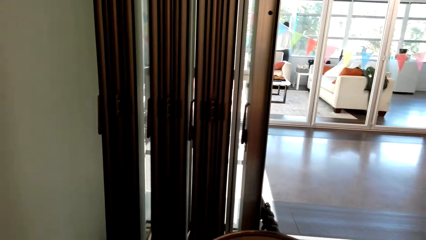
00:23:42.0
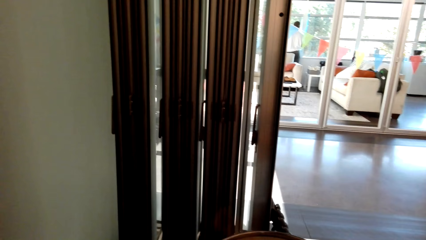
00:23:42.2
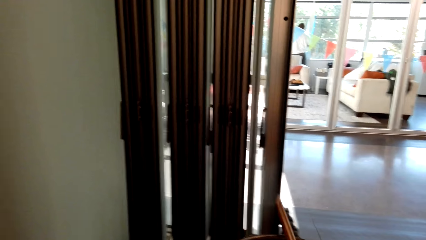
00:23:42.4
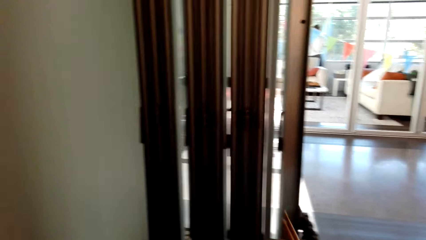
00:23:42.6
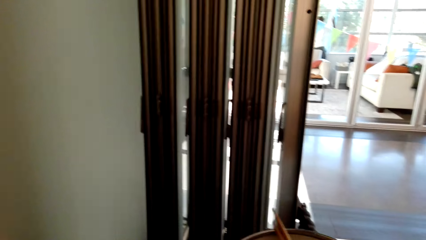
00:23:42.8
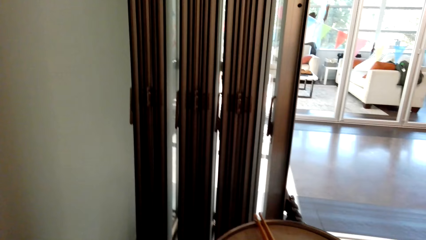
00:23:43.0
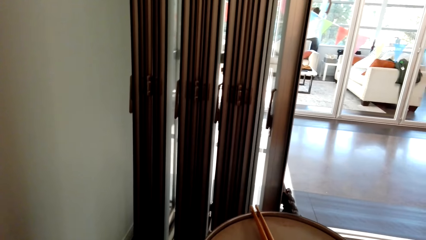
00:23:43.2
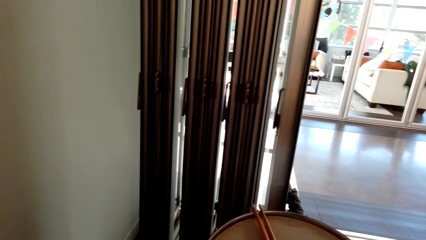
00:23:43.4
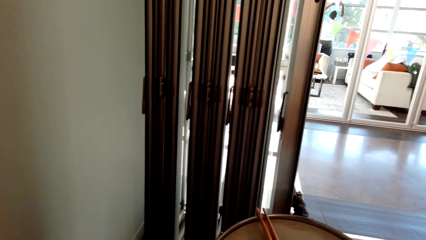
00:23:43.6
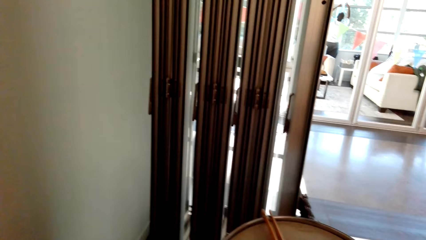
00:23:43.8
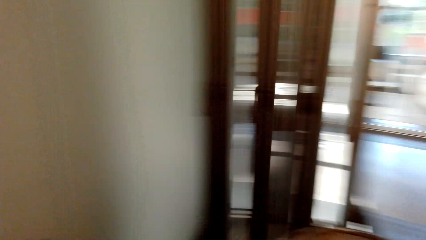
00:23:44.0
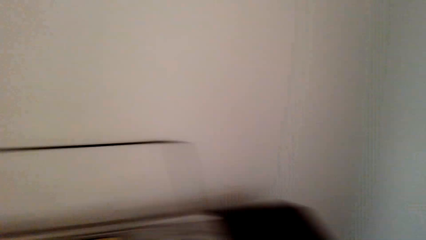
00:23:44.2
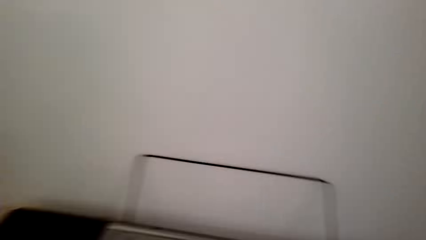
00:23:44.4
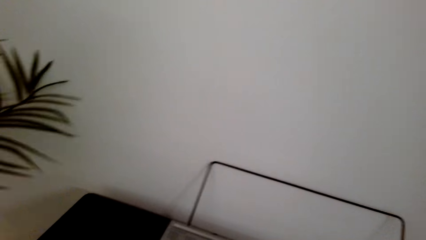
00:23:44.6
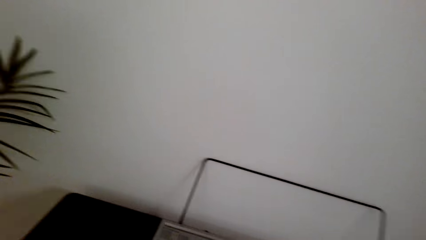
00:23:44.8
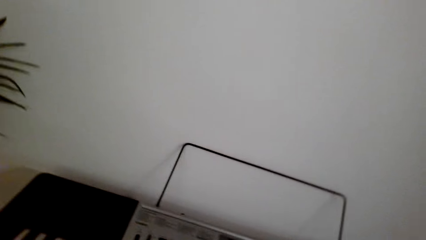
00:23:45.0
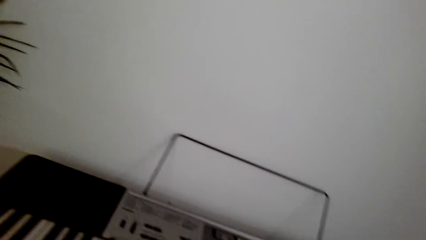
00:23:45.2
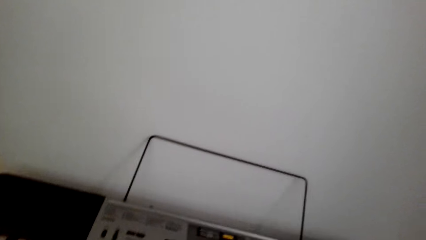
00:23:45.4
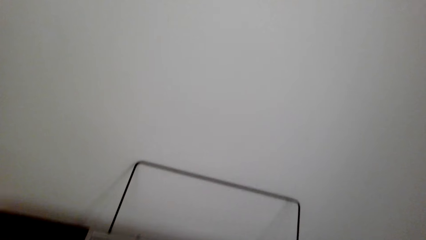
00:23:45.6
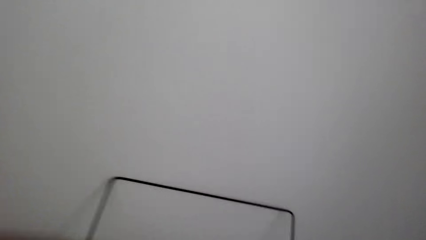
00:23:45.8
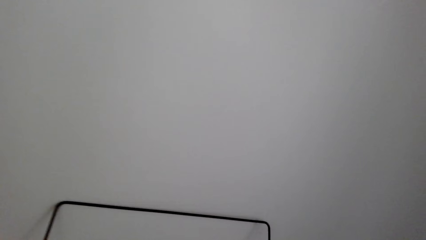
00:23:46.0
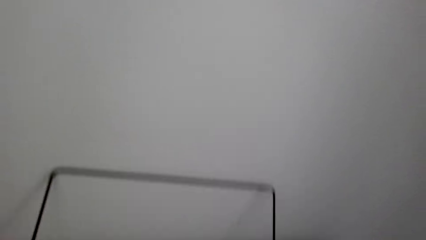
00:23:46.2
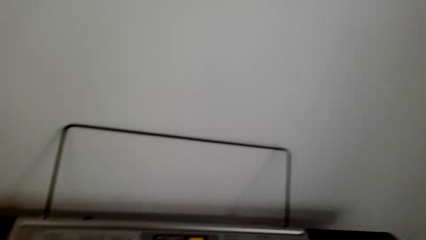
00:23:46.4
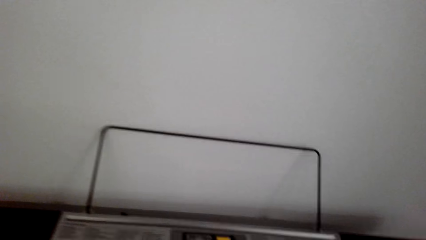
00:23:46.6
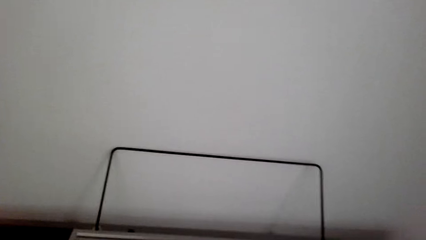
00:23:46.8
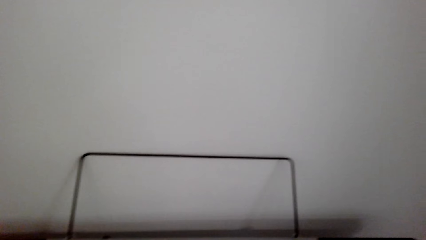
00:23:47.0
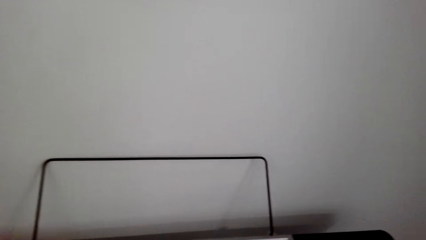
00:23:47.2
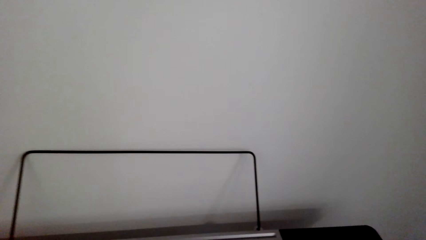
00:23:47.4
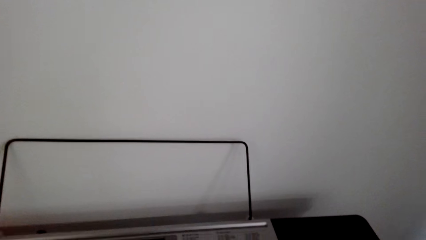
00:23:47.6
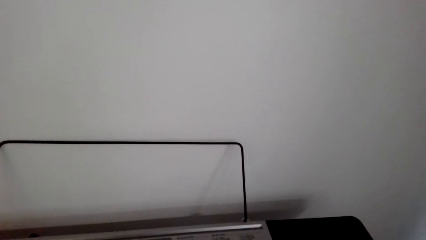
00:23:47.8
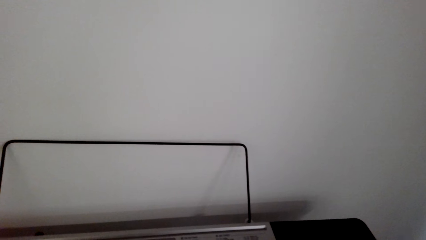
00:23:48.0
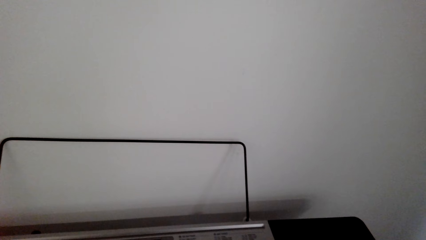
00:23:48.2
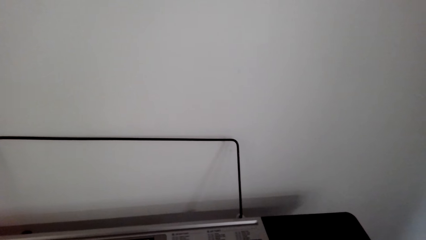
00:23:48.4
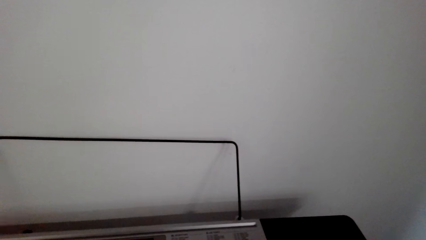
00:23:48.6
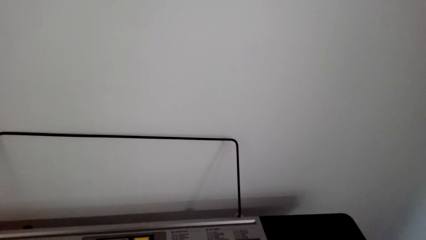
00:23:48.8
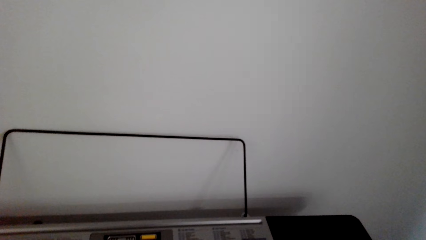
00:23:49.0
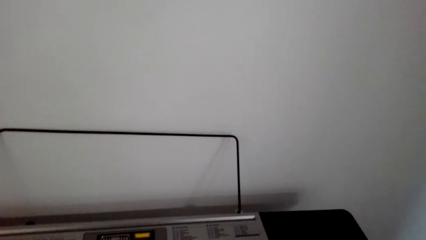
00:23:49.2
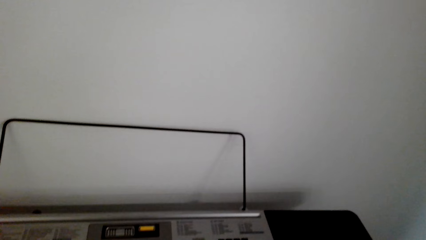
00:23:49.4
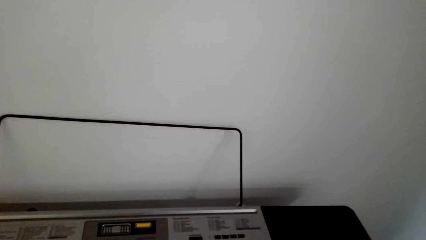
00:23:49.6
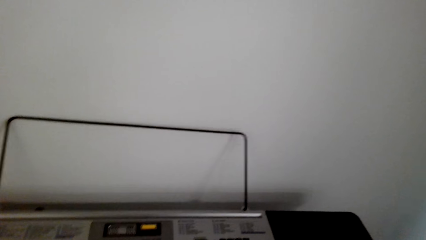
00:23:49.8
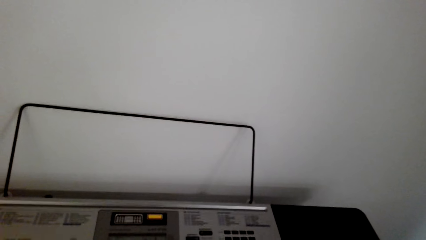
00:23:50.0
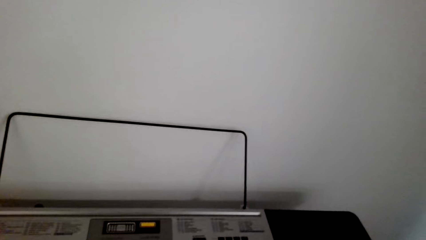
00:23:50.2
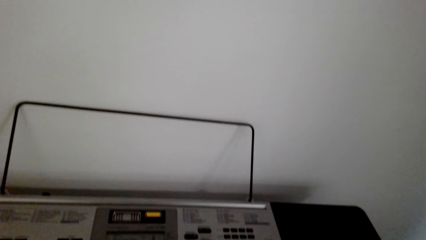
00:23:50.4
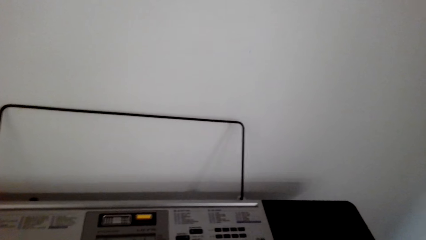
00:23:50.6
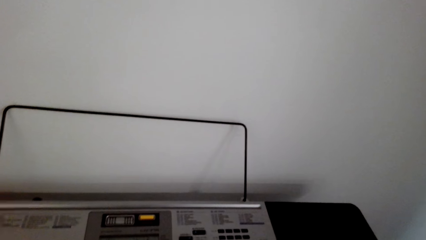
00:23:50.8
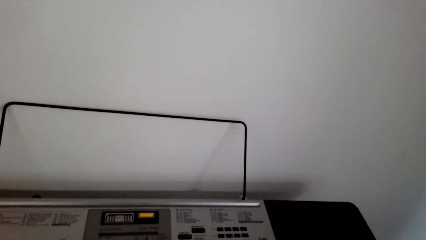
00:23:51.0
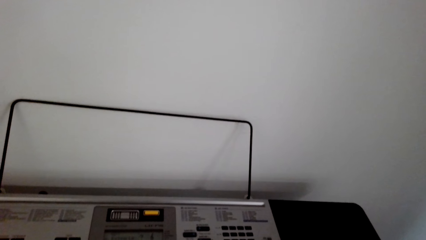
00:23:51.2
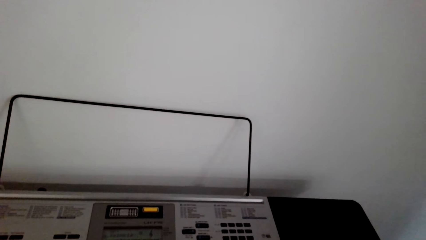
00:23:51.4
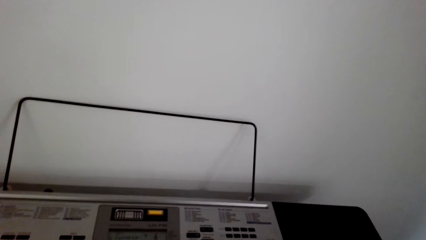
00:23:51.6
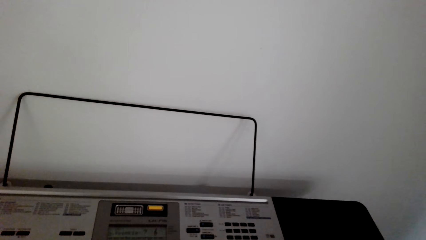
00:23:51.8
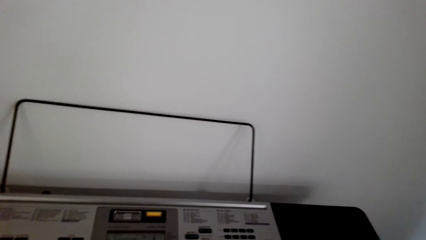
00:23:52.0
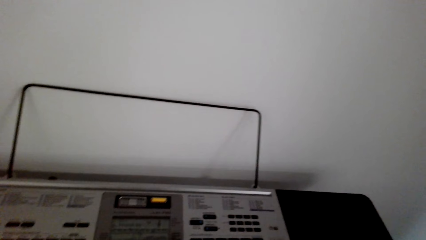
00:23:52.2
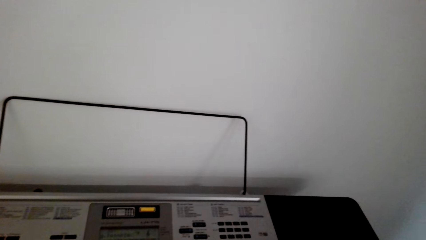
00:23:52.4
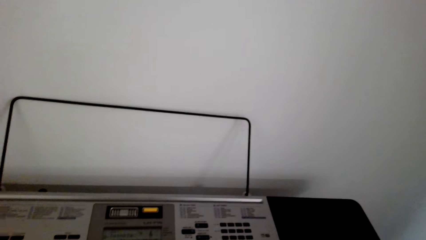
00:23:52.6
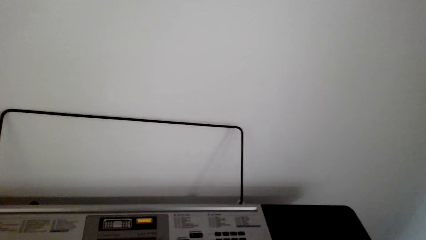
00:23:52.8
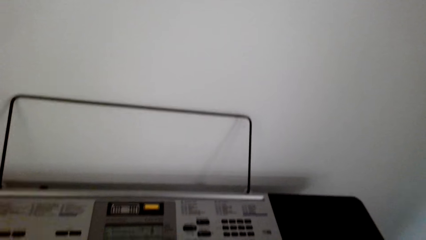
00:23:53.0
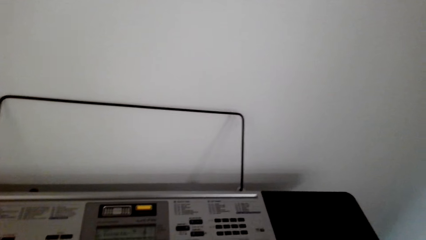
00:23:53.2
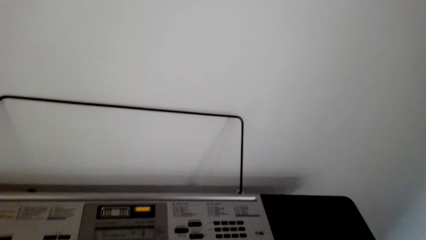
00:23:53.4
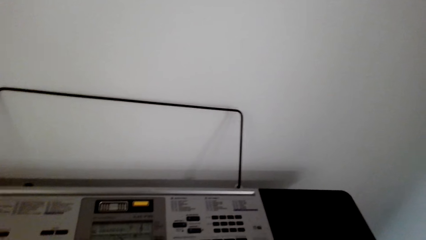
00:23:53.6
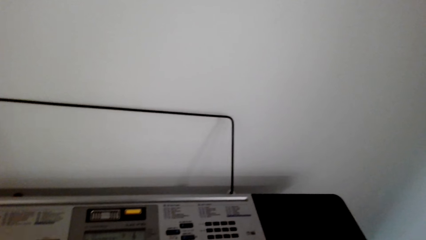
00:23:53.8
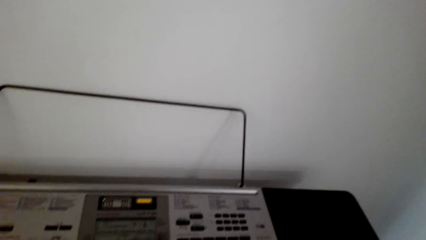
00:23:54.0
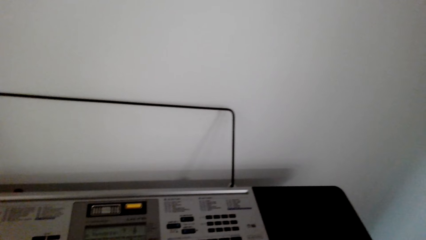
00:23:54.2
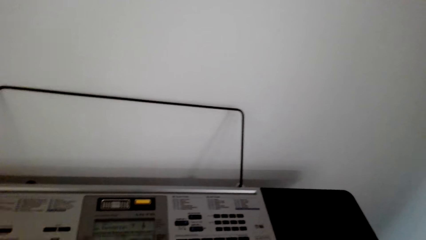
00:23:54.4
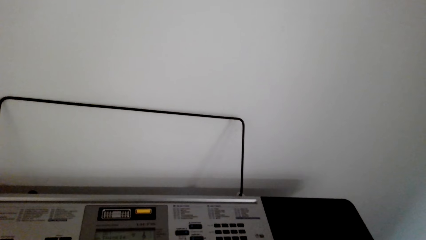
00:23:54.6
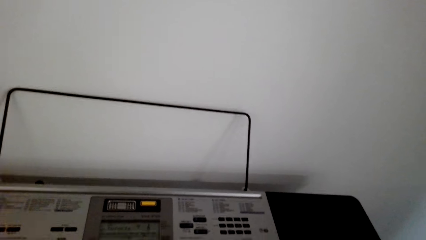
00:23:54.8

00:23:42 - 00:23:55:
The camera wearer drops the drumsticks. They move to the piano. They turn right. They play the piano.

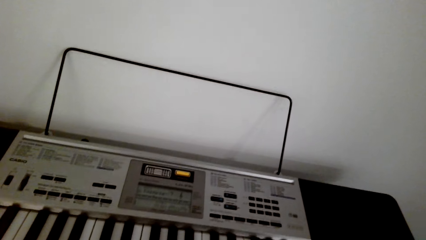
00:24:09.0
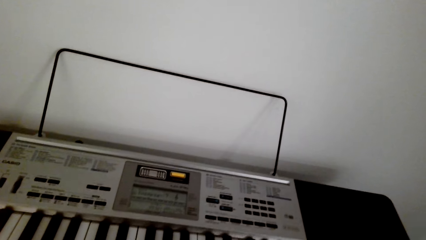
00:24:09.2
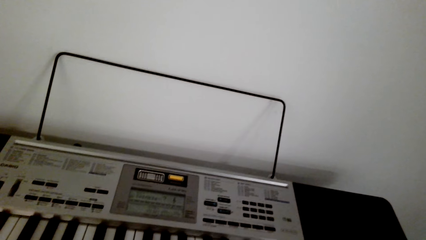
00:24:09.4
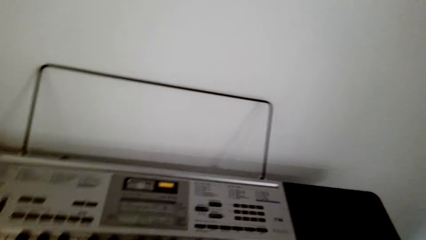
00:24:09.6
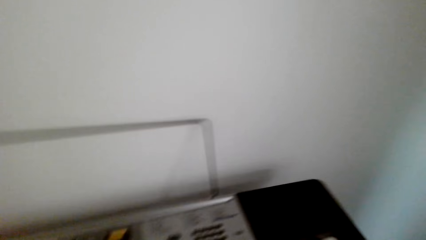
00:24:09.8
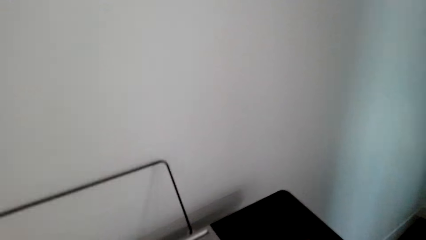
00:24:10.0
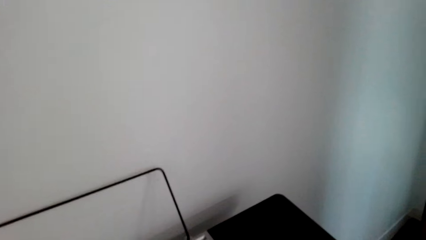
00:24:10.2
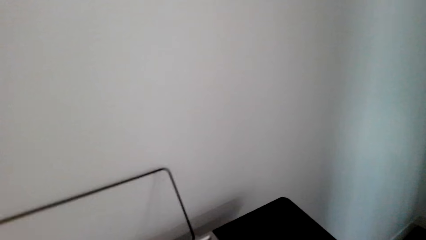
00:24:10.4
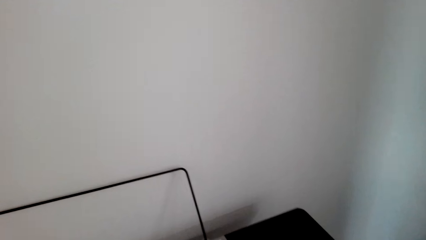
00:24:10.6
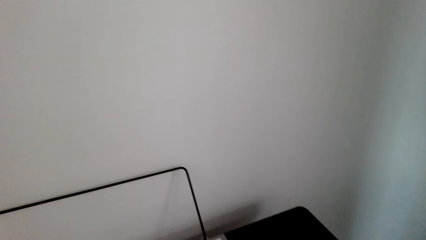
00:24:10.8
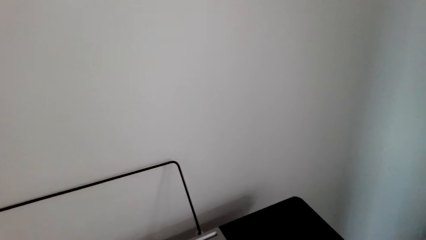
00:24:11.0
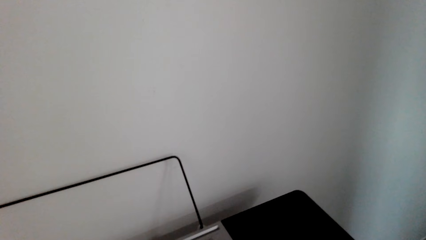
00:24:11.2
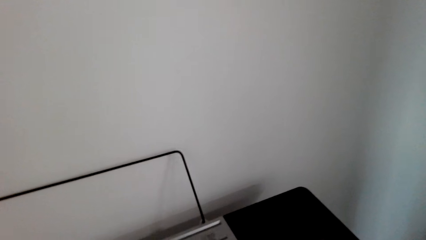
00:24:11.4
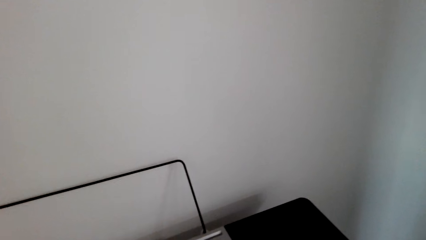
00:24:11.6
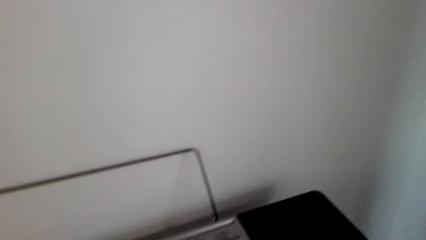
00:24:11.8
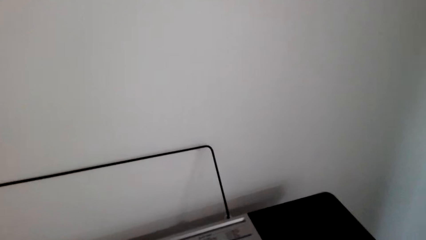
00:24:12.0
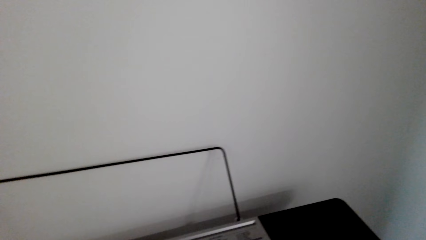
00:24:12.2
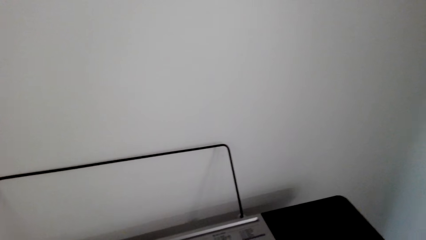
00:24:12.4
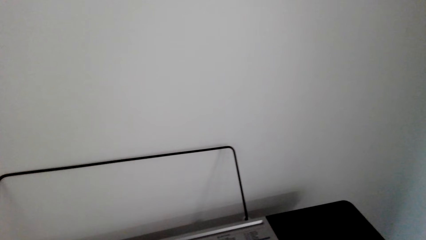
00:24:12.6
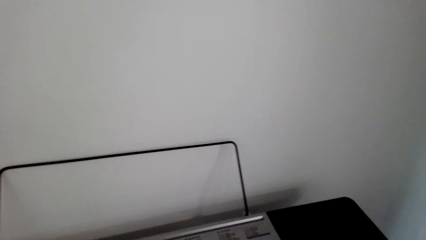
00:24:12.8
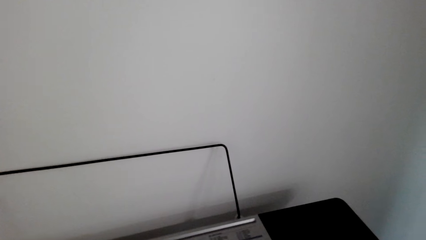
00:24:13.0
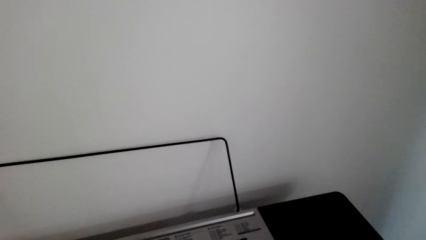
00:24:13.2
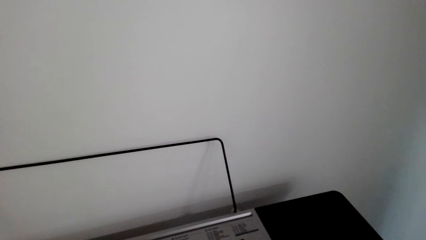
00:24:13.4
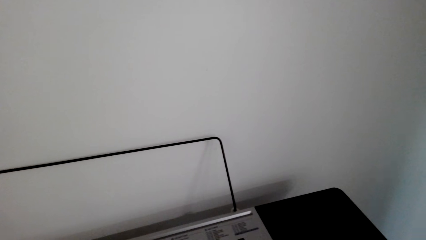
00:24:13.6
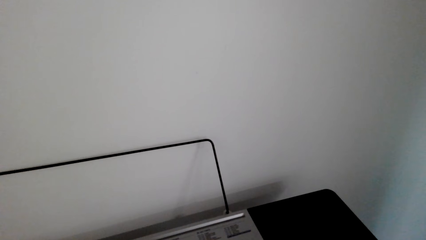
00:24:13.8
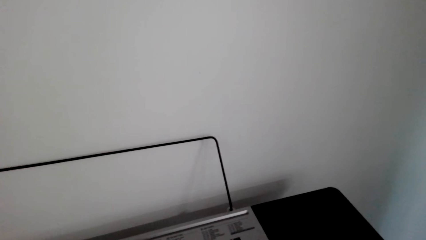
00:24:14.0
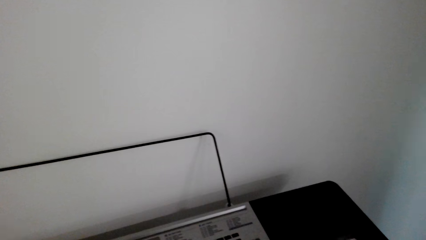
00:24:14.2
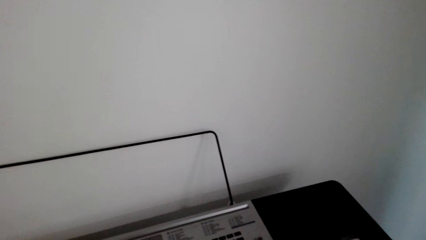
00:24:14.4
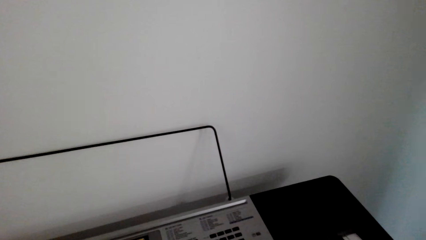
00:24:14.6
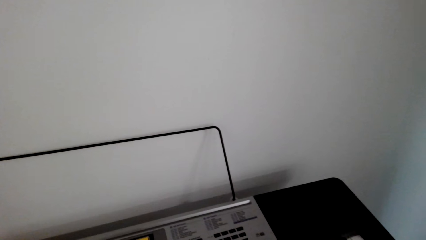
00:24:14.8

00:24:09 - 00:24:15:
The camera wearer looks around. They turn right. They play a piano.
